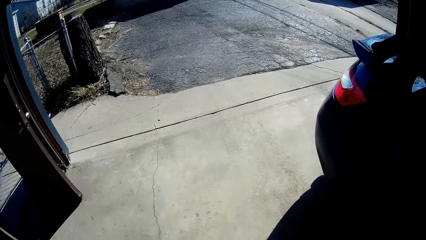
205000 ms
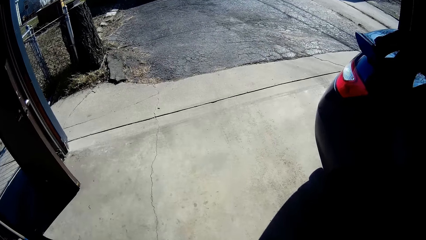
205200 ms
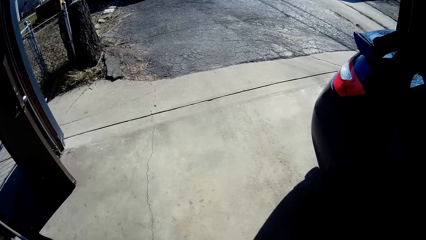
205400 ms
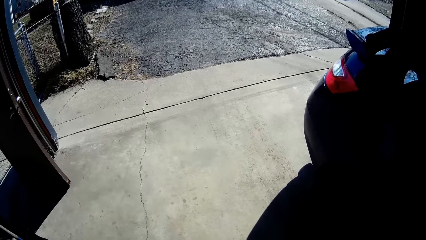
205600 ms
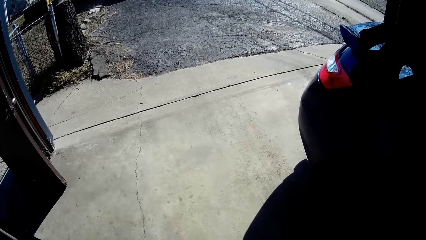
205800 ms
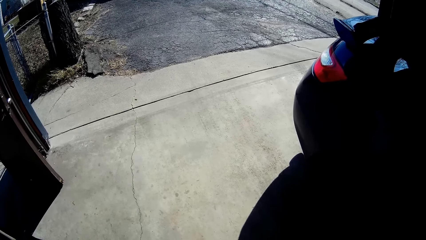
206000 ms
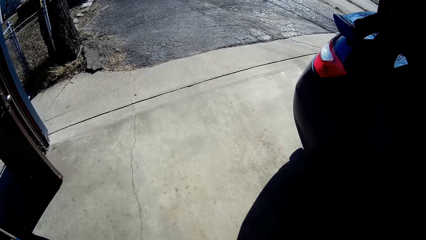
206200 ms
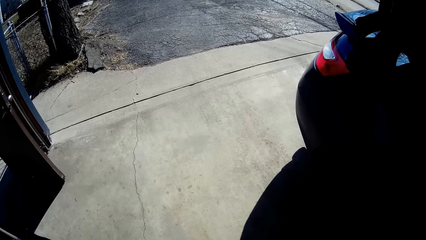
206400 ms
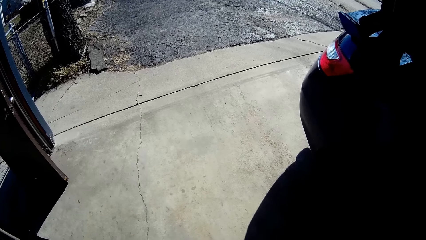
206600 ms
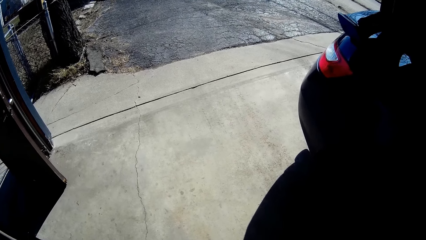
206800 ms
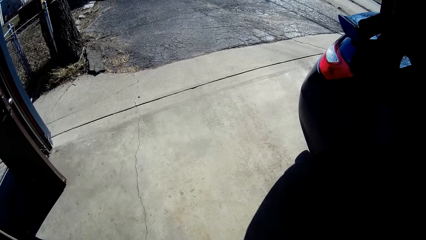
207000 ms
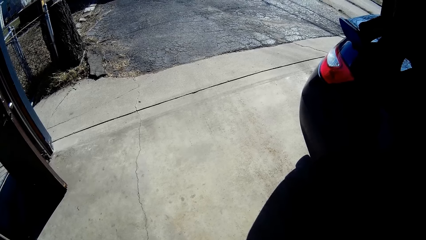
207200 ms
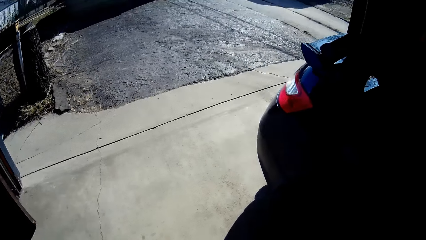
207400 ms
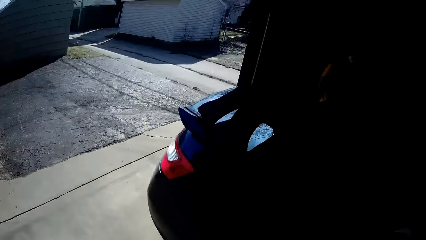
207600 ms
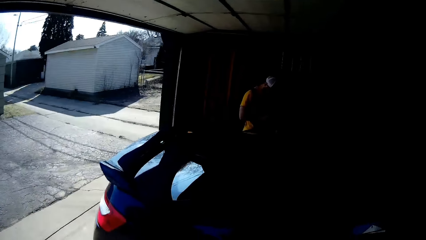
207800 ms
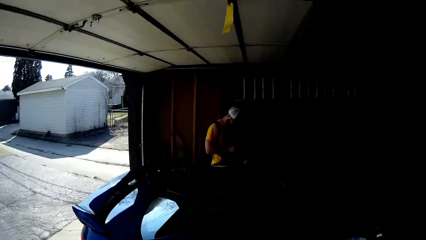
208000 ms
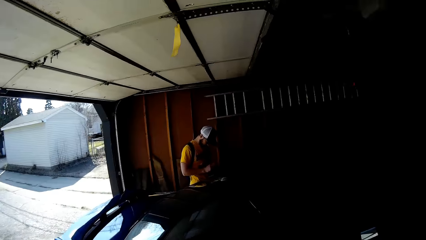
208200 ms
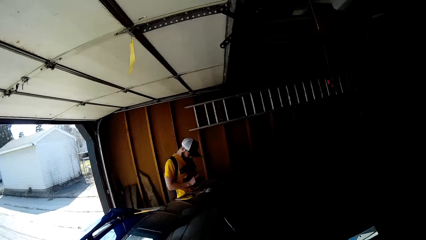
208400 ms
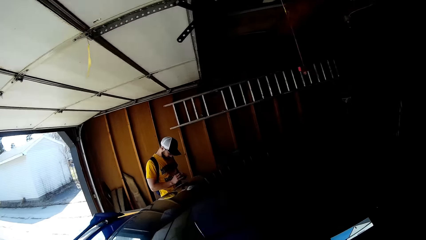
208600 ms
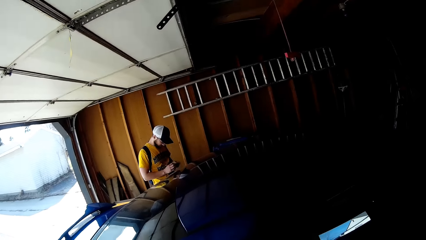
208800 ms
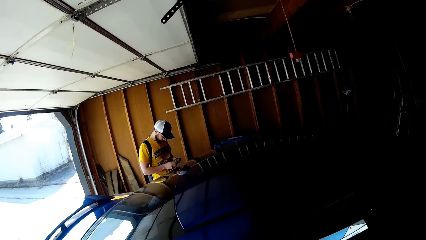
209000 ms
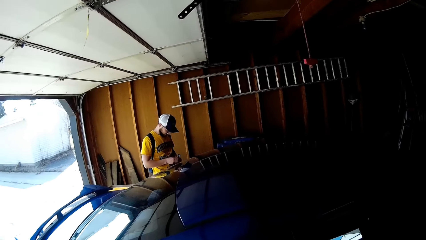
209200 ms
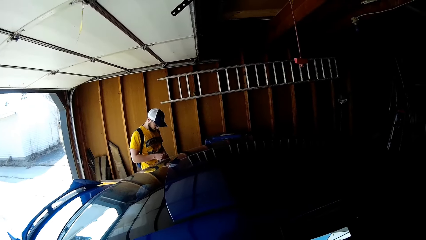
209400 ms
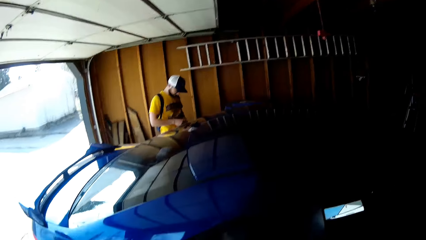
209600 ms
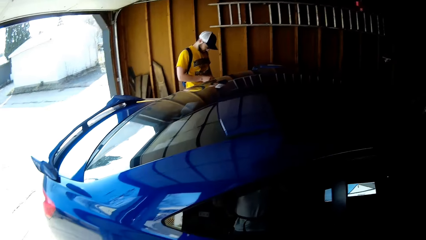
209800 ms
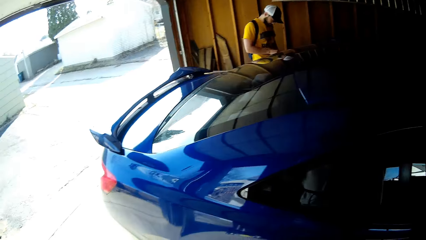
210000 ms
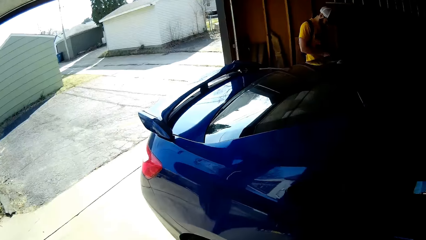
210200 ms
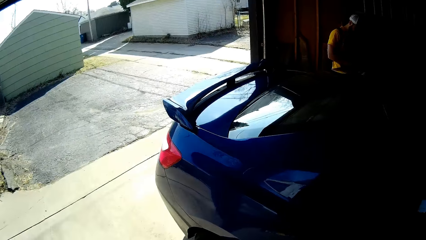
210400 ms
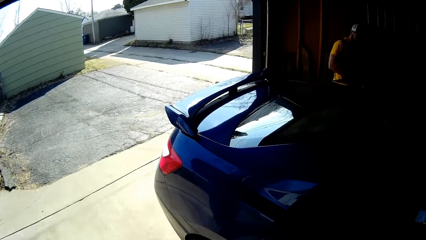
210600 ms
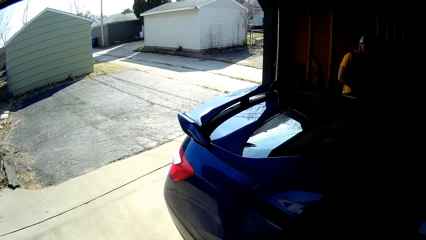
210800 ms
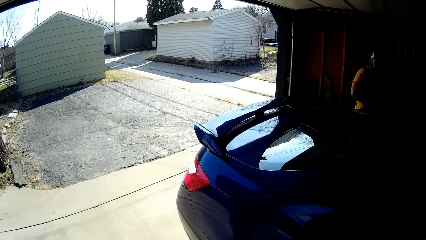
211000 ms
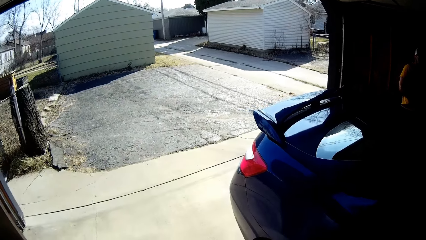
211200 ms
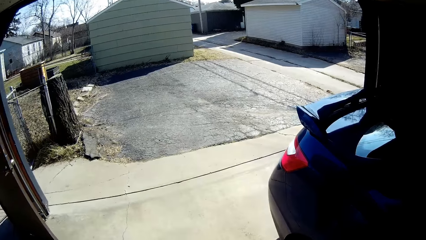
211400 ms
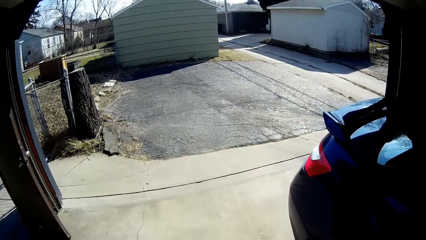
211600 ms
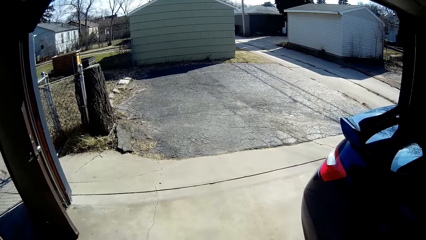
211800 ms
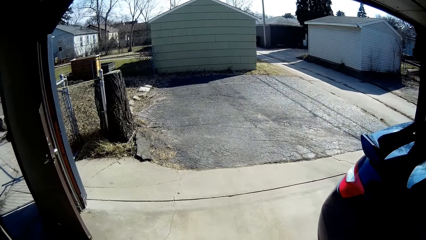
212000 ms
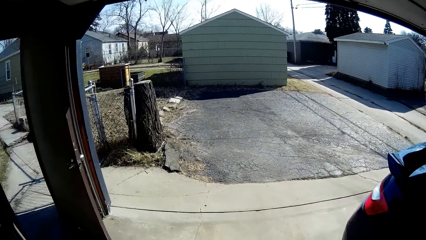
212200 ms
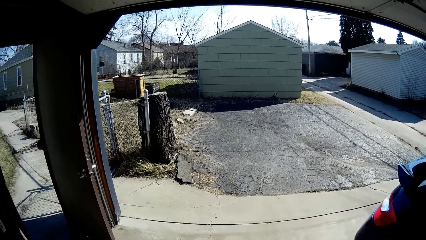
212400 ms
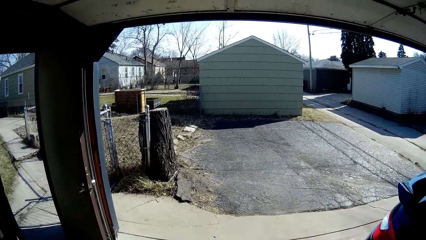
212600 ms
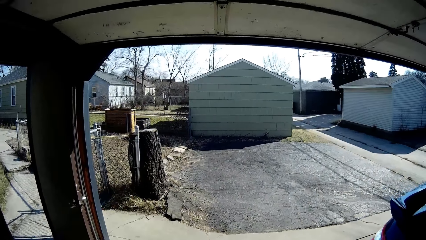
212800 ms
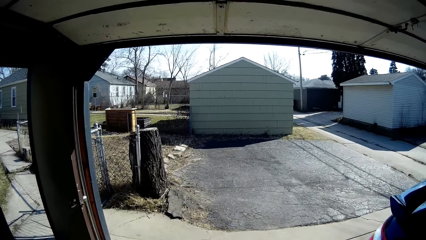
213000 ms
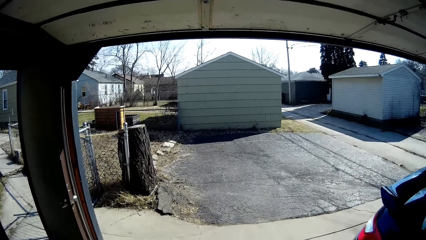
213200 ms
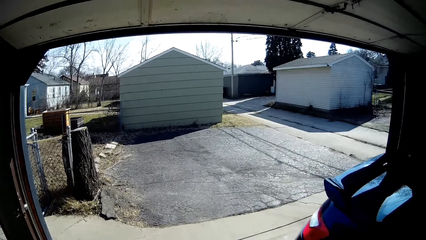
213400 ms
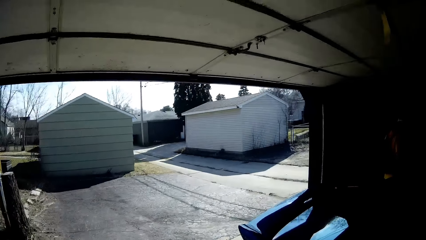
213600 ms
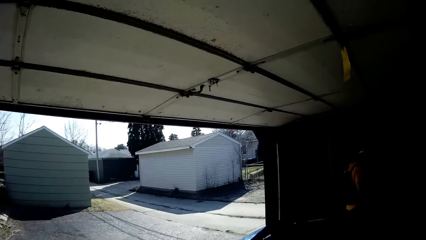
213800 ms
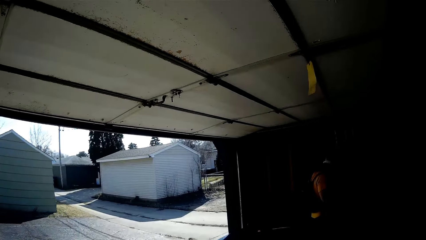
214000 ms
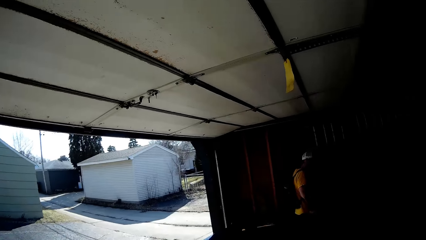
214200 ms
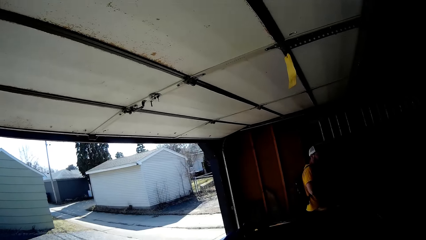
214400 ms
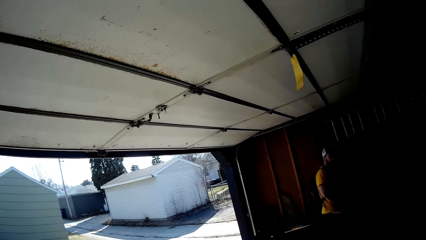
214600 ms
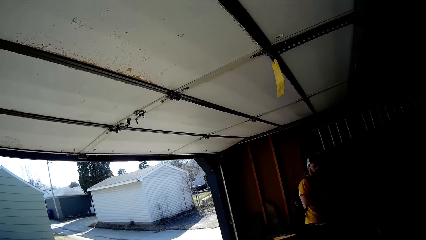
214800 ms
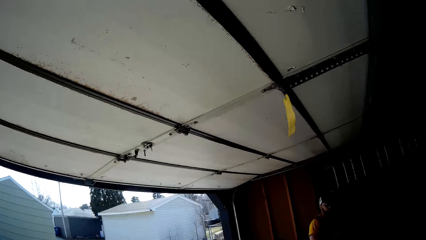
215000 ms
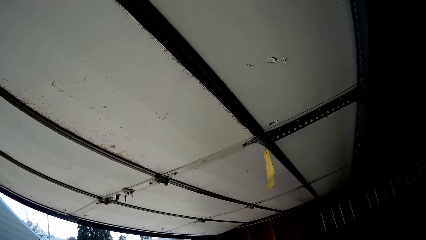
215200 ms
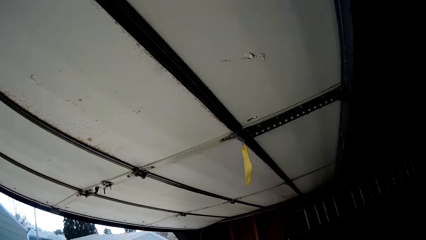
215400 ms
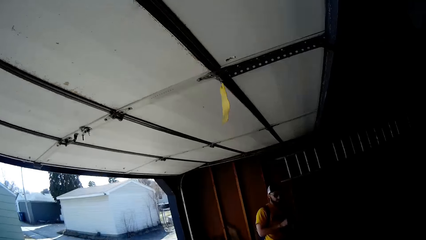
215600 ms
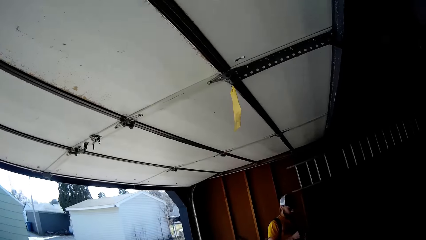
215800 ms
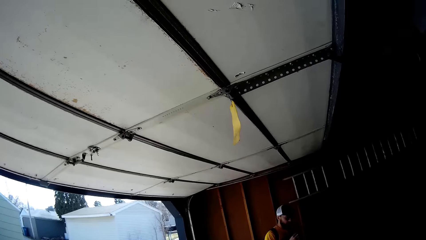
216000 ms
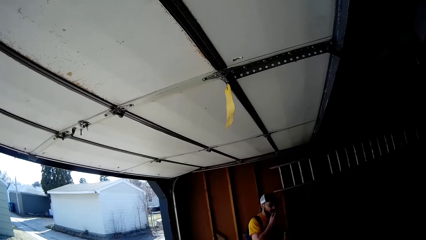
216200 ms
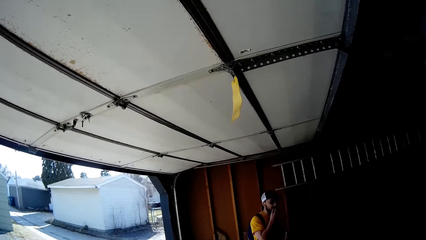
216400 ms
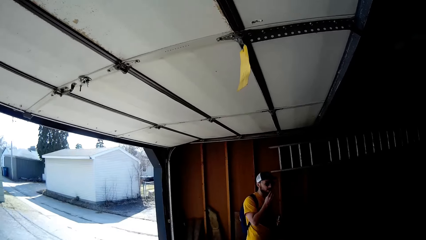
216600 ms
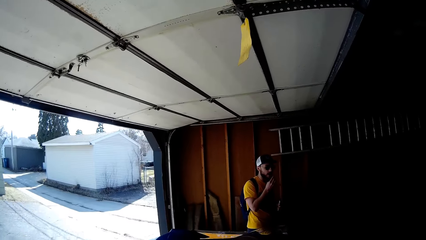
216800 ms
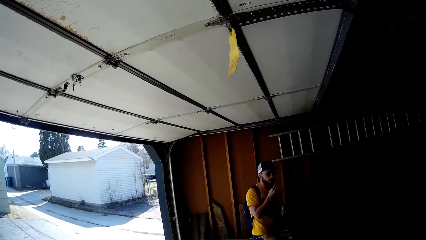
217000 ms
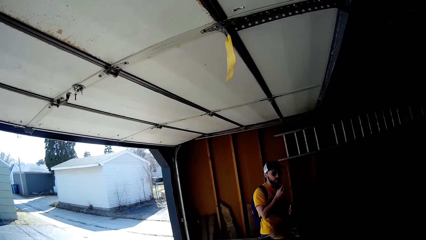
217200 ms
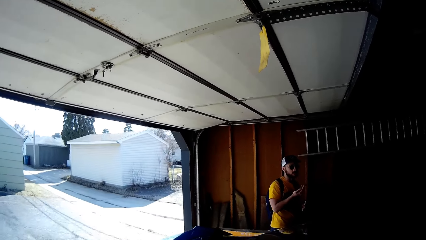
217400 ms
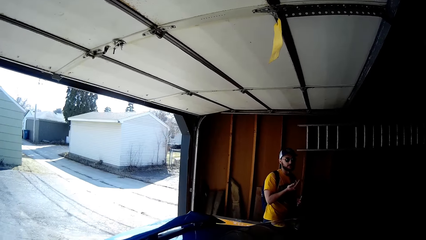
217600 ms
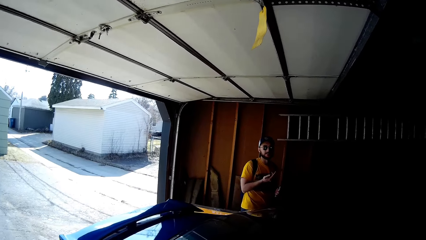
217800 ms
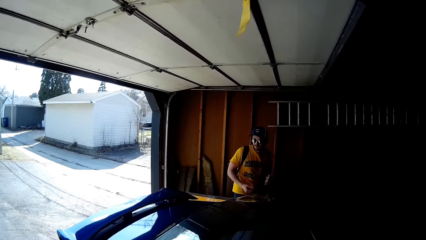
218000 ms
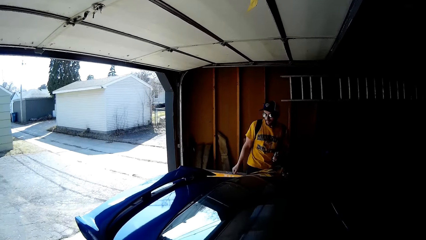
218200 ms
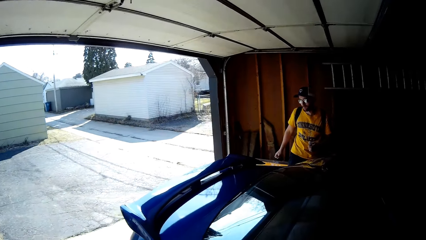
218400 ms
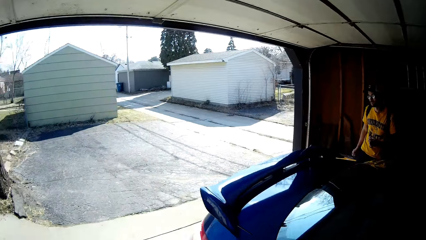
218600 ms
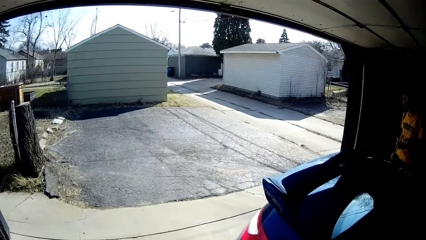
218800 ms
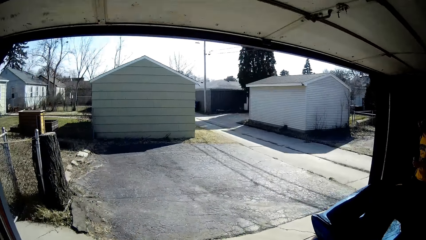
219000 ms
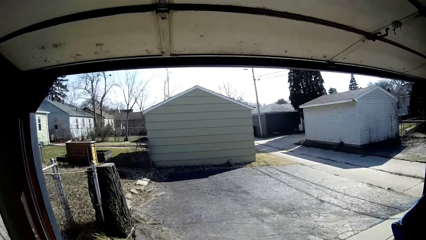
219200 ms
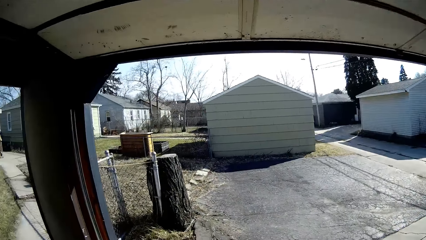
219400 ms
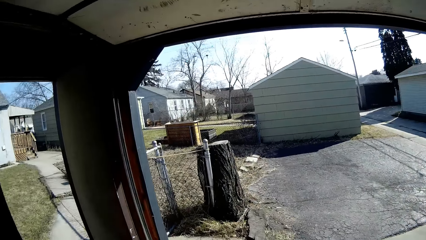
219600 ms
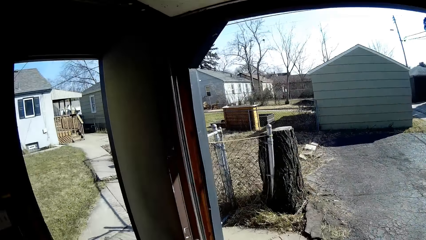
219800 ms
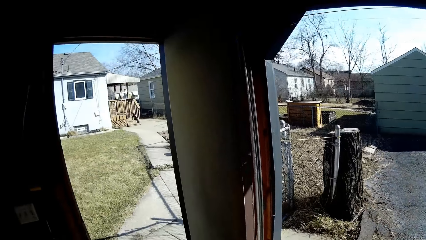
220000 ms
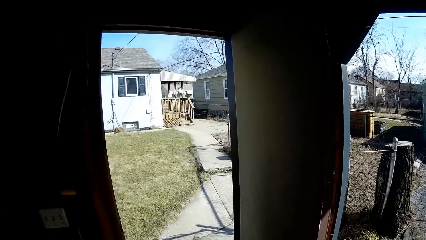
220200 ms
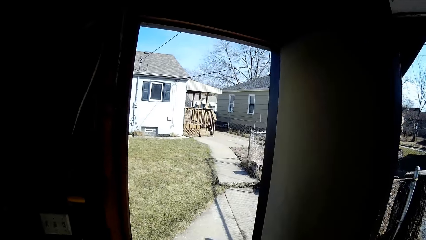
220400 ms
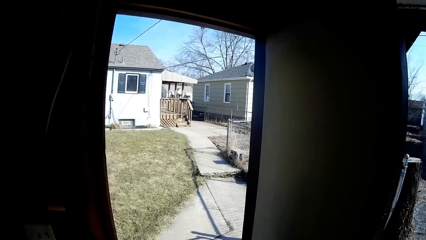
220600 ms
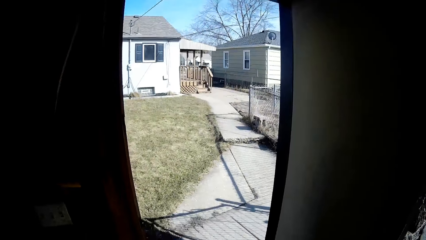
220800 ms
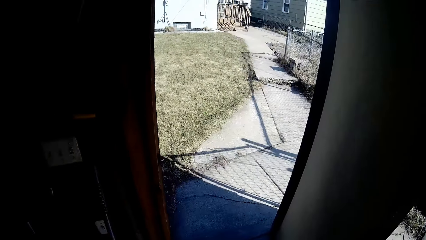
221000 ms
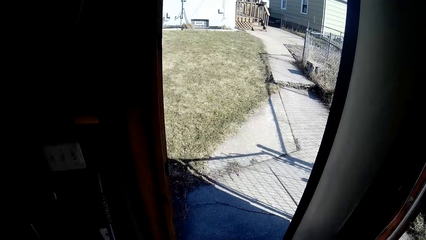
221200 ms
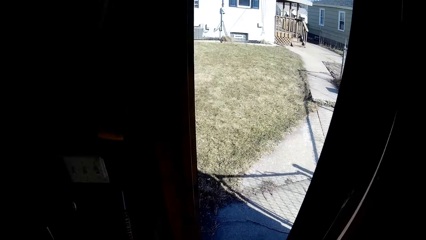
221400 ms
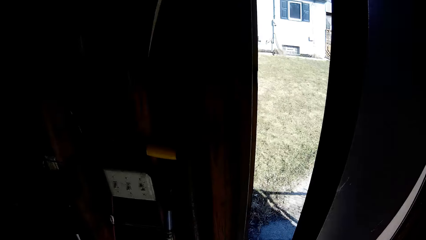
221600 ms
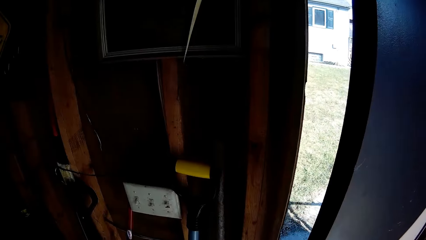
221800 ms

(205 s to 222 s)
A person looks at his hands. The camera wearer walks in the garage. The person shakes his right hand. The camera wearer walks in the garage. The person walks in the room.
